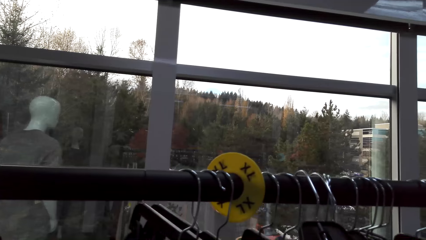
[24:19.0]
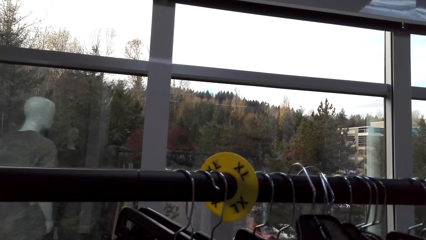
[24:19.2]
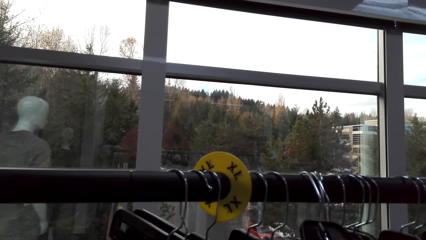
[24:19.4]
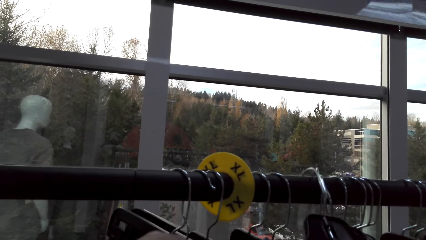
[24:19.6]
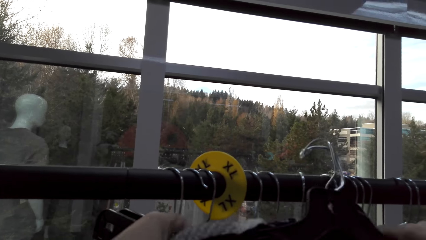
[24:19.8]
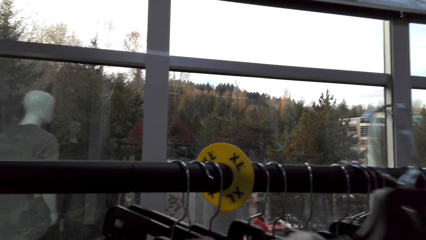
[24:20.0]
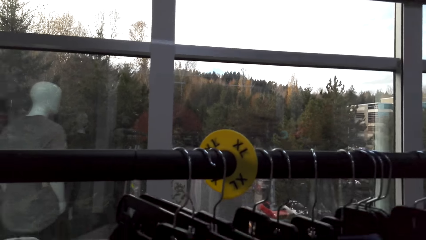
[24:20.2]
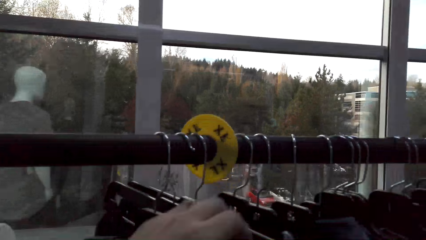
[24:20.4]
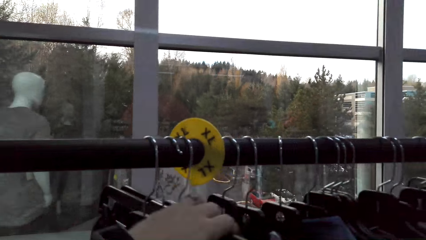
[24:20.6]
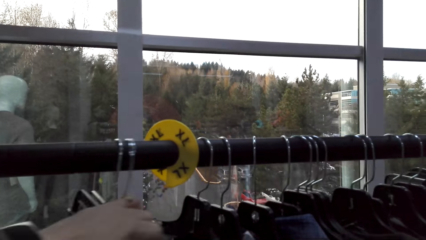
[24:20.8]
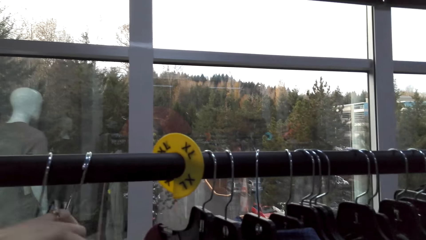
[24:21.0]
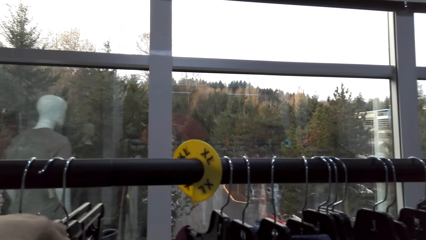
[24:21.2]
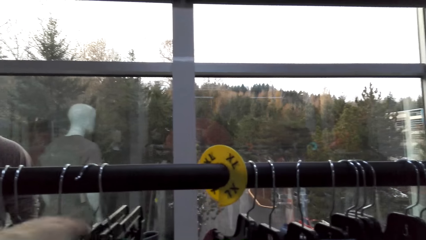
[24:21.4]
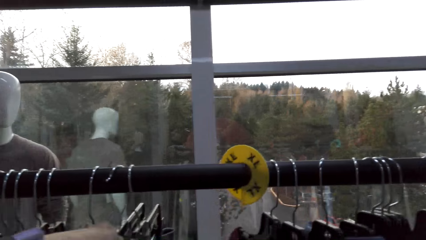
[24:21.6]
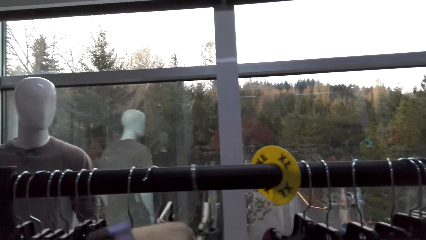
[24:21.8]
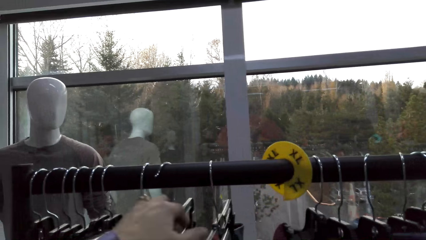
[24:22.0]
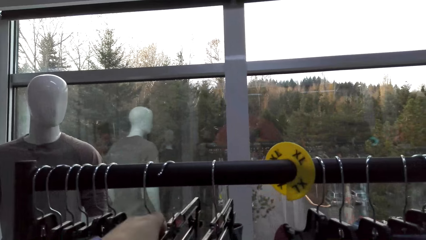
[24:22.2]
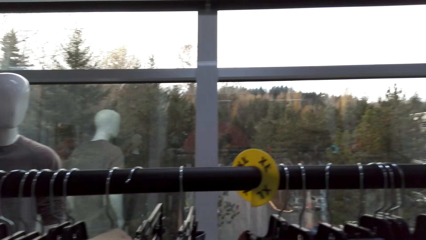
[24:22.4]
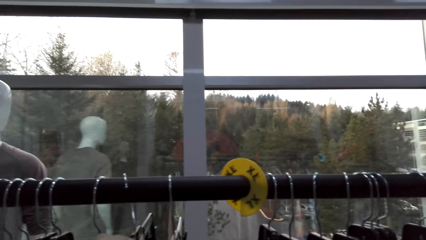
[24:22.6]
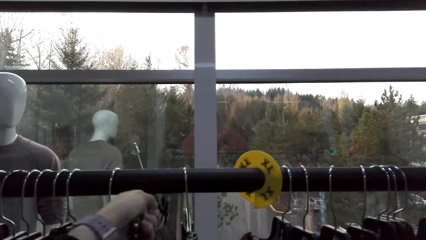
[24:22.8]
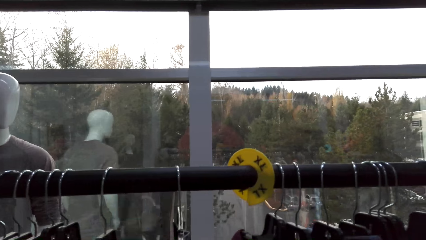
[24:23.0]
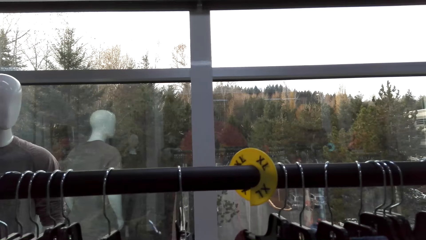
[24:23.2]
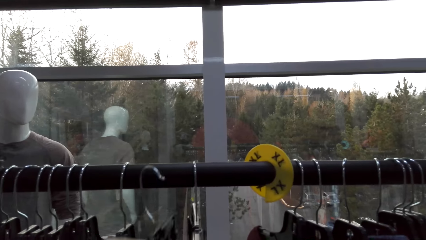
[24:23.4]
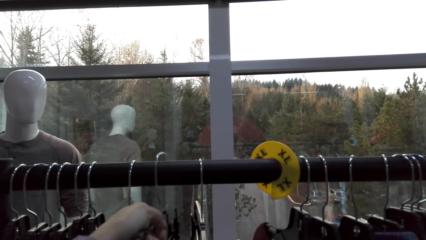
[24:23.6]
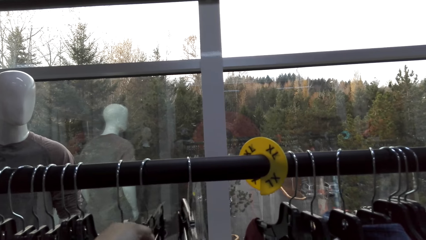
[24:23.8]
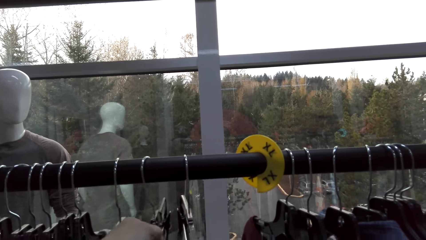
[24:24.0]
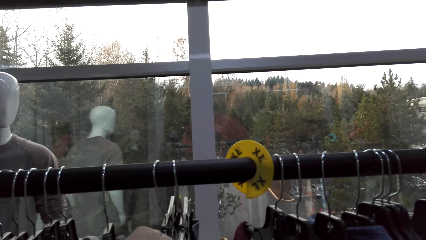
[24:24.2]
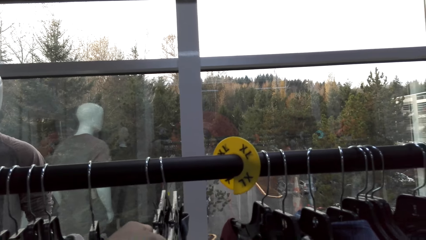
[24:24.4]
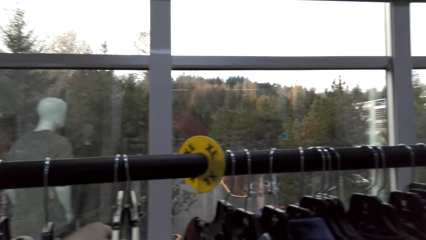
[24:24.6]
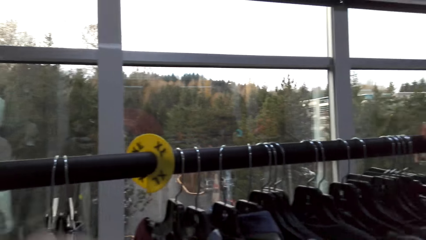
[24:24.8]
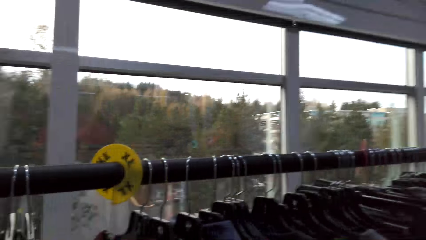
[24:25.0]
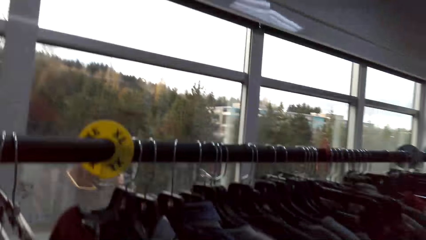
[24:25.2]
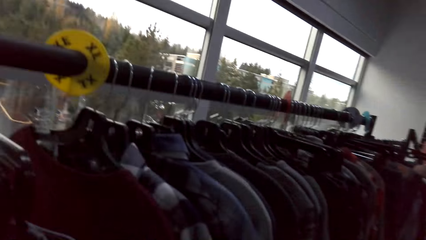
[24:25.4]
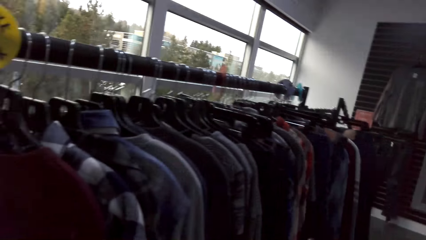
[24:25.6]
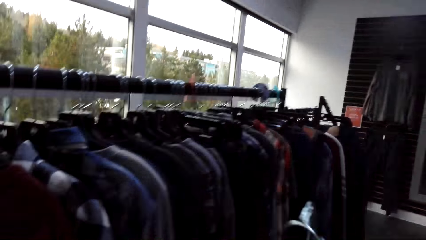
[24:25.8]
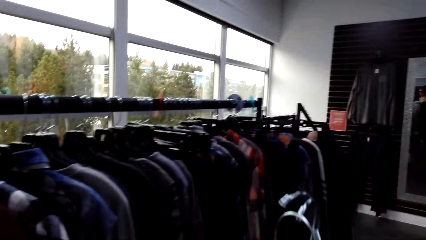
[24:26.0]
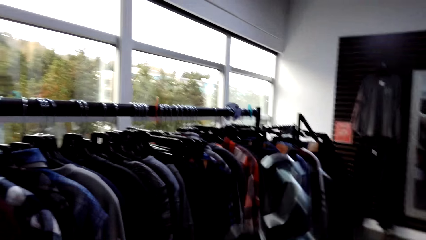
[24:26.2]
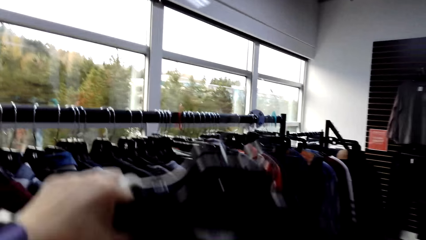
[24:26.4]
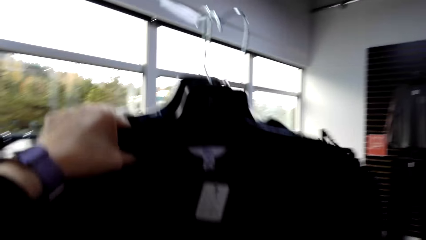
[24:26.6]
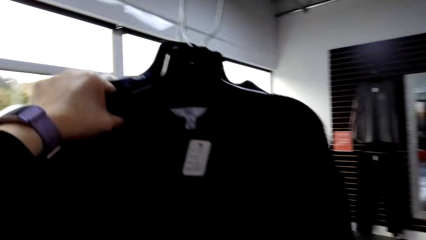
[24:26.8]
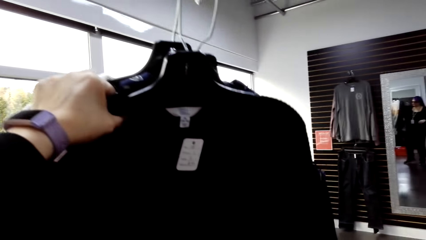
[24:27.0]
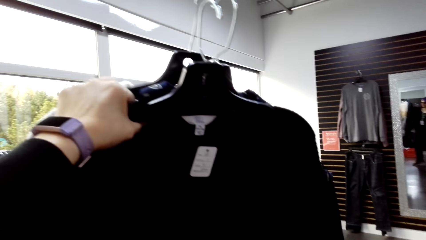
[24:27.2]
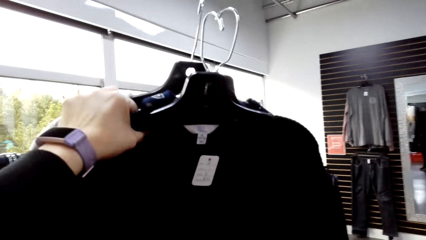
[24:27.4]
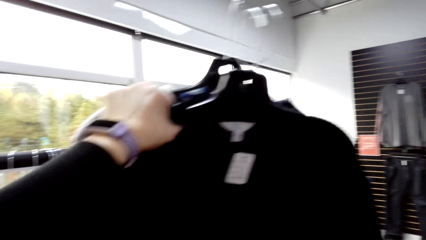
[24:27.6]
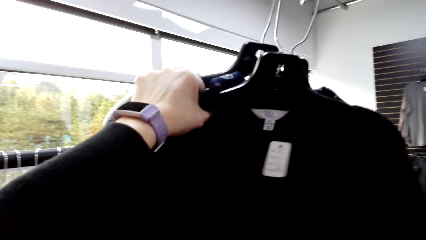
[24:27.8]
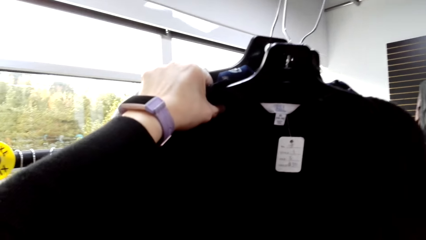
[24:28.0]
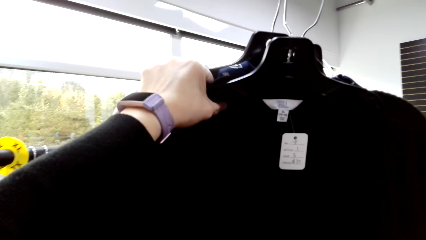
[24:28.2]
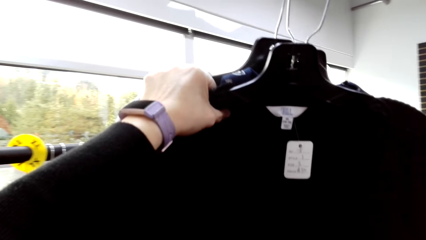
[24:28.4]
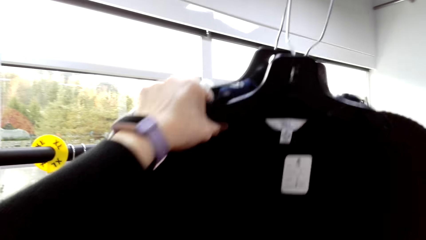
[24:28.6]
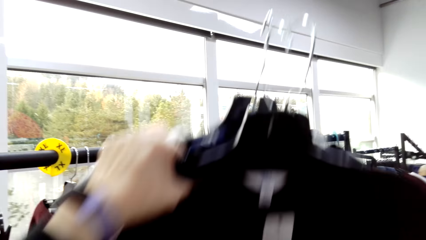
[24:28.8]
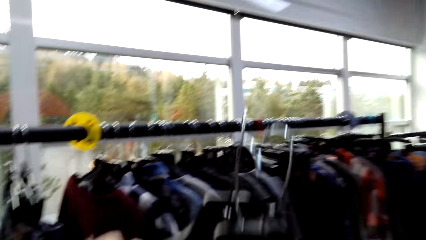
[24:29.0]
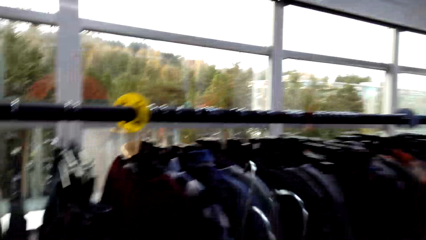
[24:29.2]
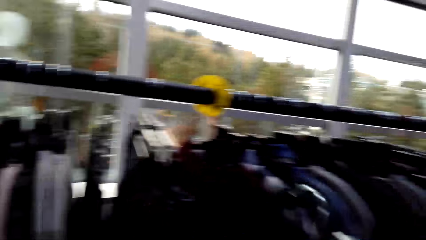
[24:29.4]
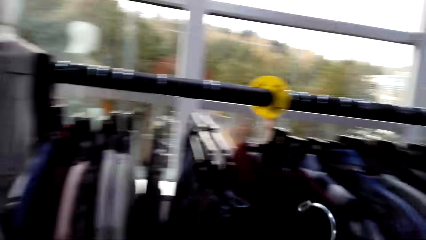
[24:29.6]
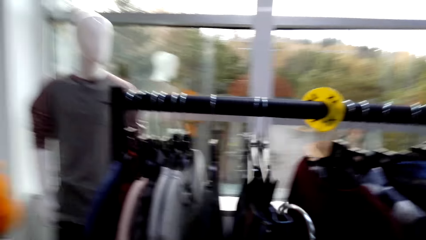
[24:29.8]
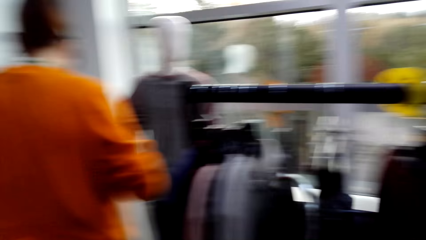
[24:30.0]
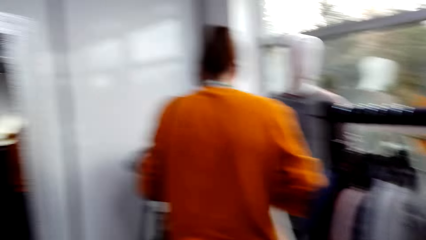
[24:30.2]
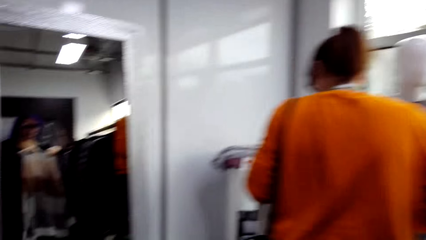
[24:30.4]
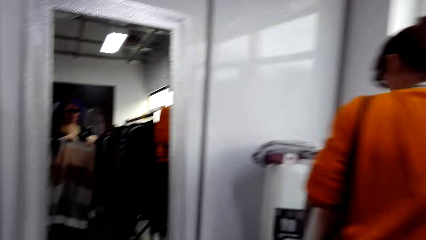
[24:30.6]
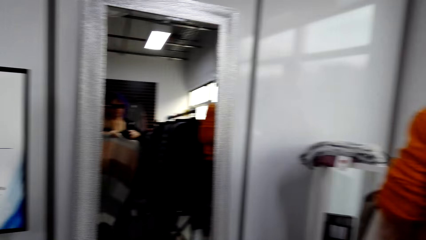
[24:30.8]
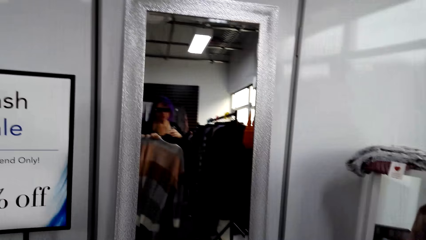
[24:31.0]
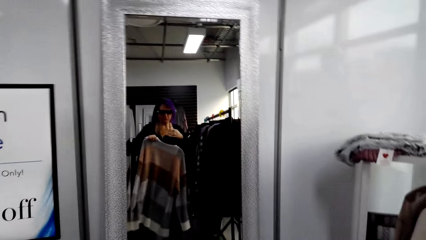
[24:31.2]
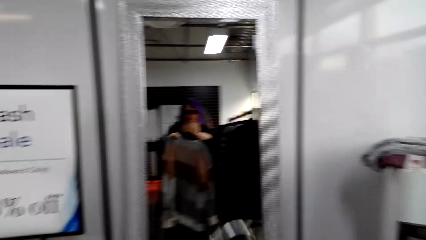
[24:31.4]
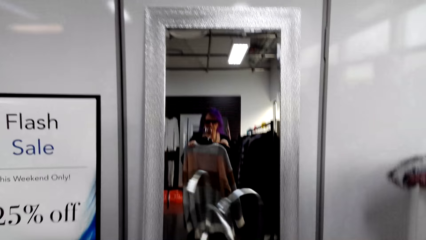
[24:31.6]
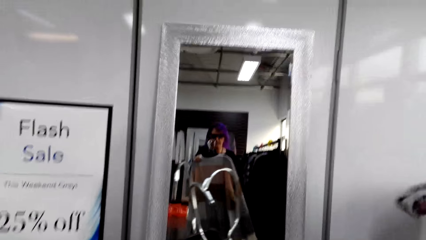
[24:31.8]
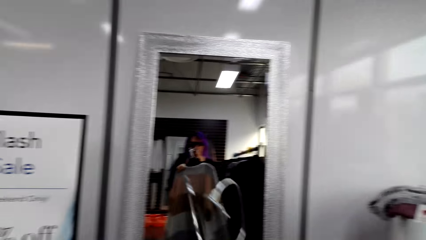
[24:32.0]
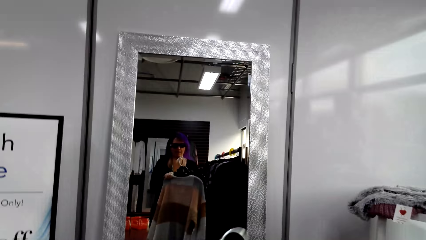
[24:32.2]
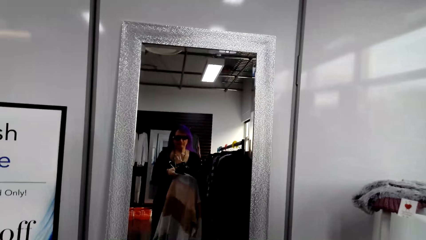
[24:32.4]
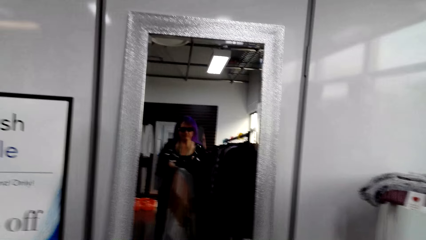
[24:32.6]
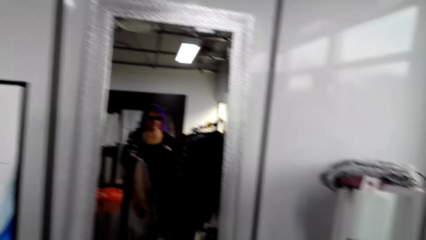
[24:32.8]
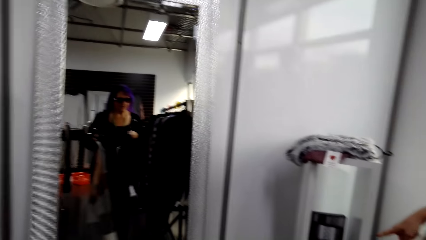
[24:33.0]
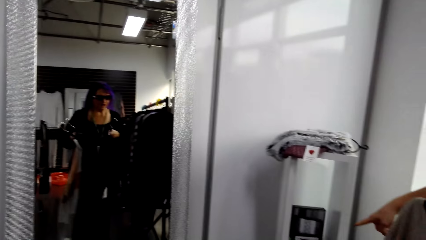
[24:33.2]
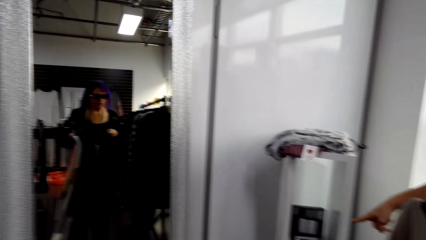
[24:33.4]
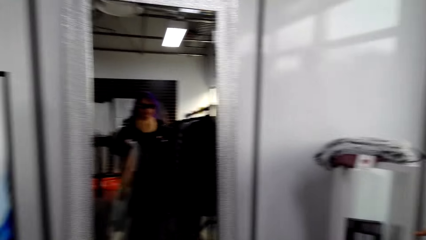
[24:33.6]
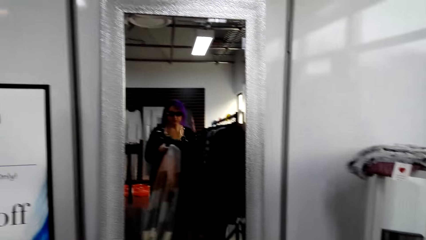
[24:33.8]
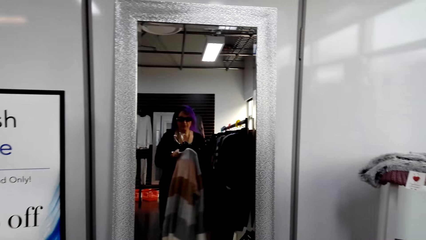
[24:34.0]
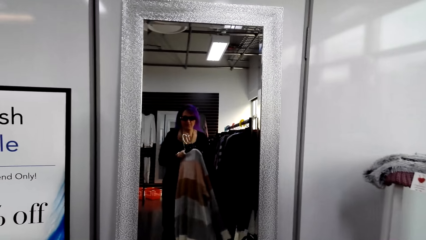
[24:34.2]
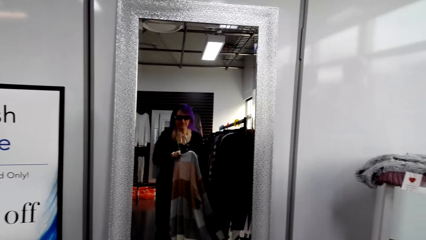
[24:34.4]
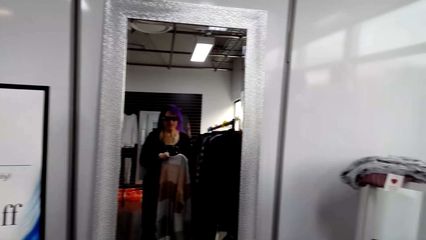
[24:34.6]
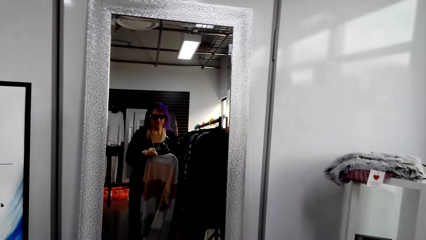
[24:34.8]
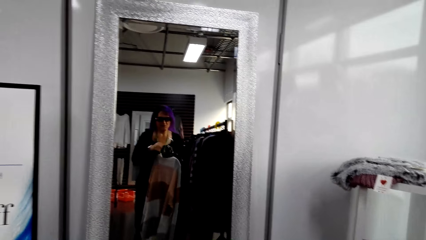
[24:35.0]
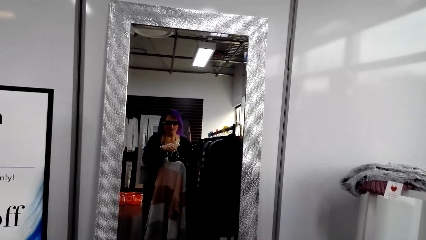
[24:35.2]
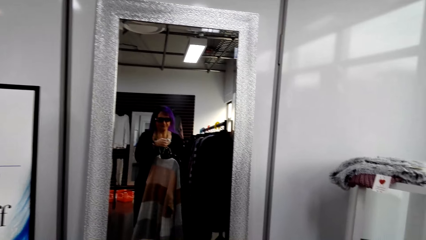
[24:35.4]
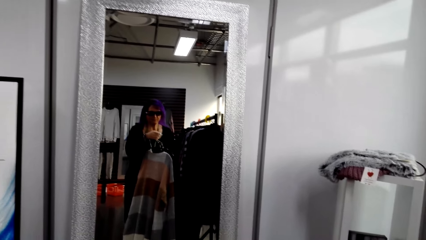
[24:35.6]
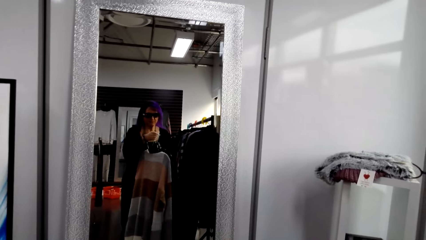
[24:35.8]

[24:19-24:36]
The camera wearer unhangs clothes. They adjust hung clothes on the rack. They lift sweaters. They walk towards the mirror. They view the sweater.
